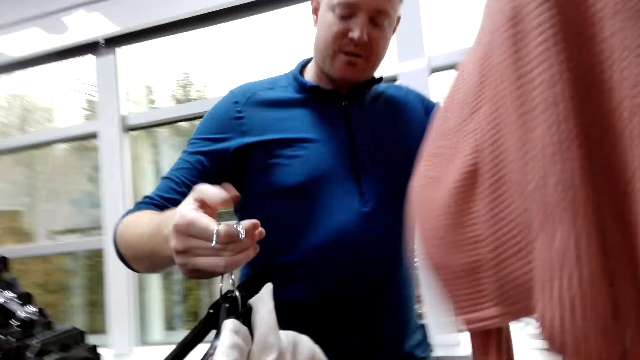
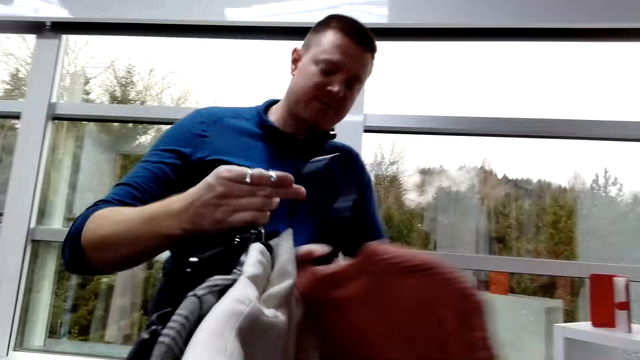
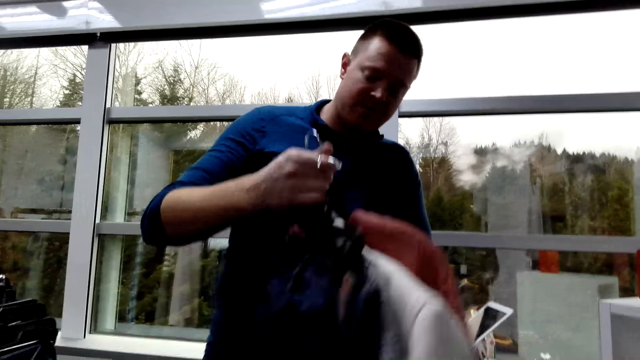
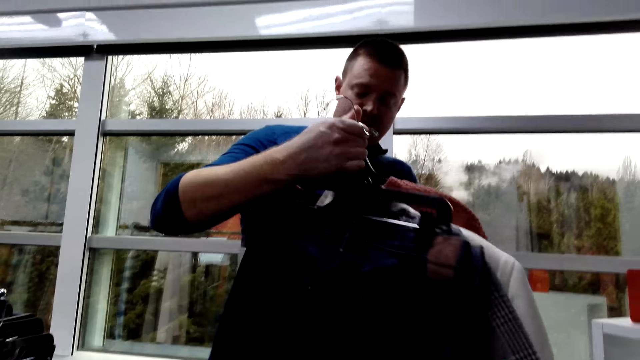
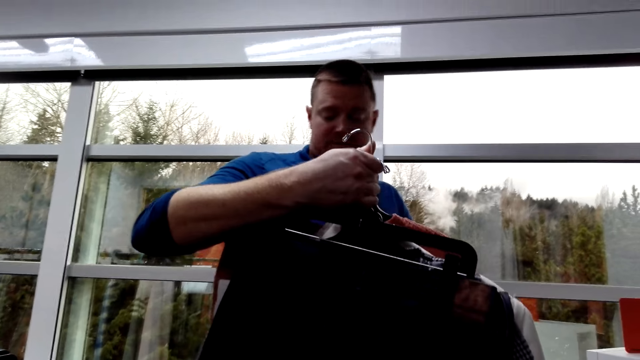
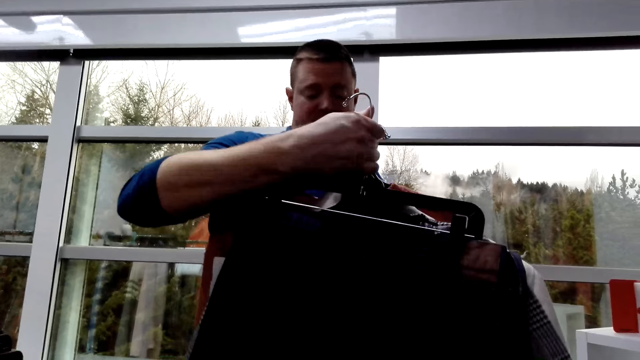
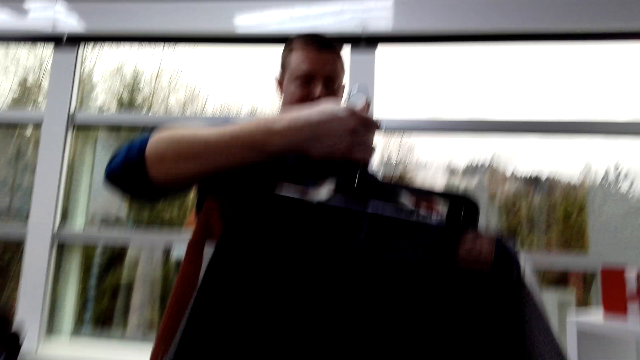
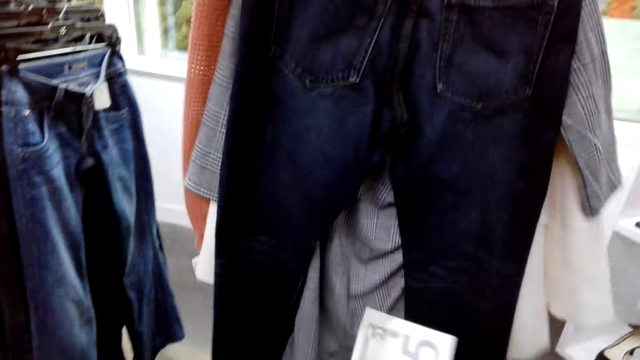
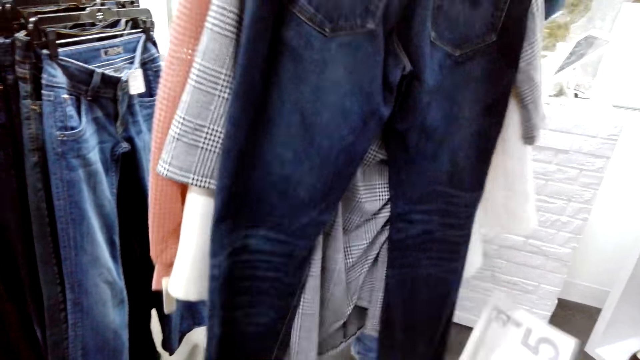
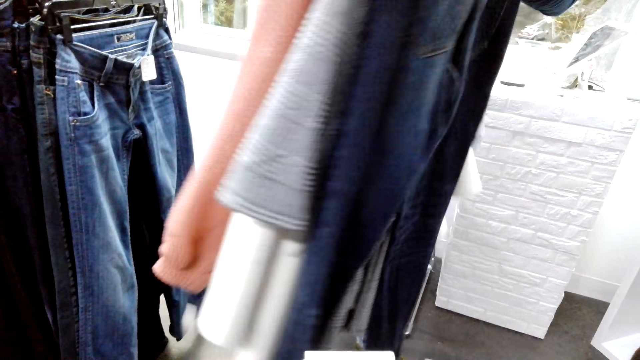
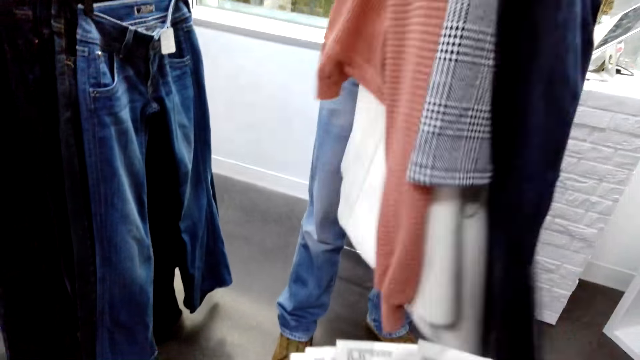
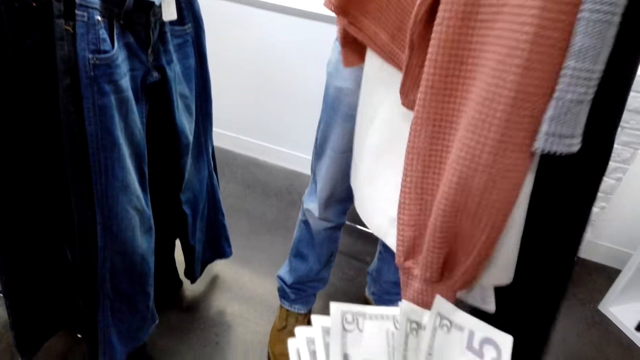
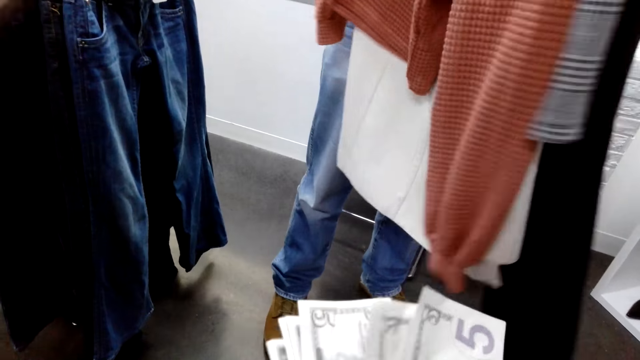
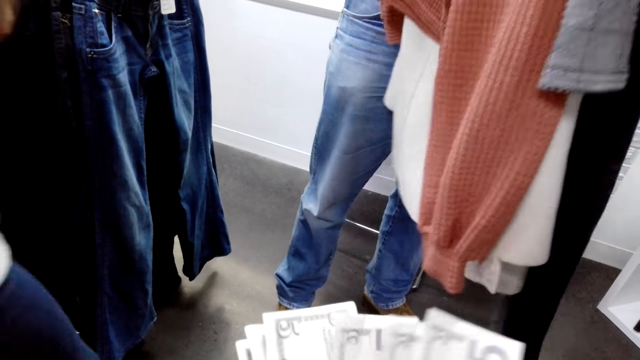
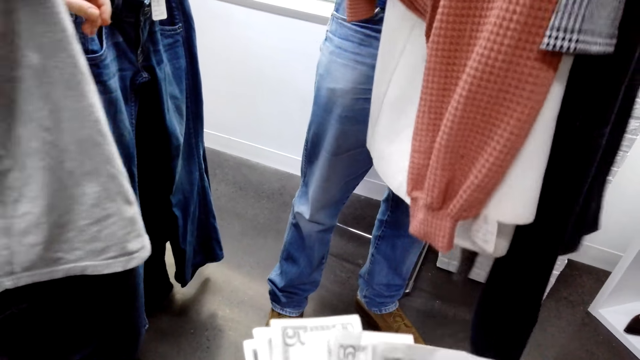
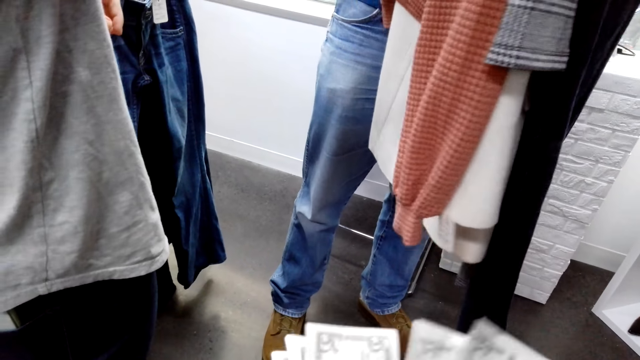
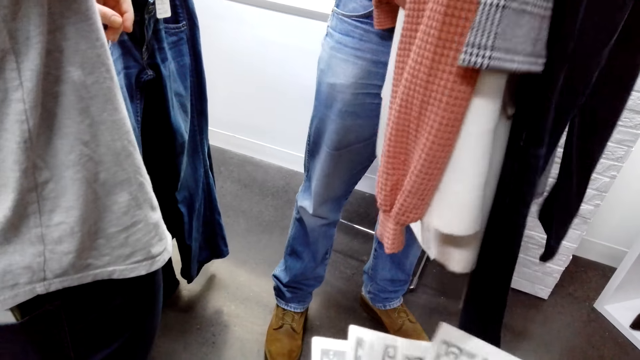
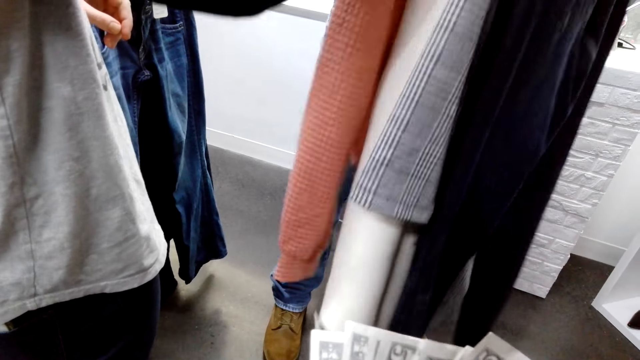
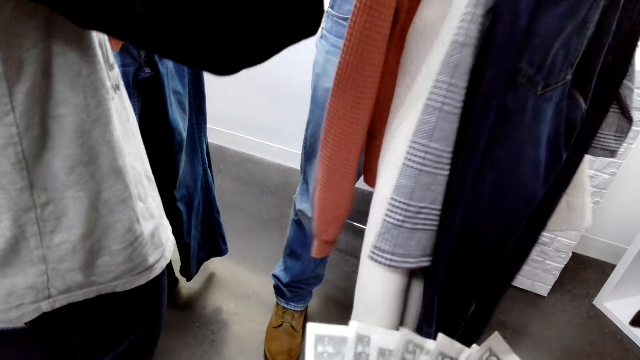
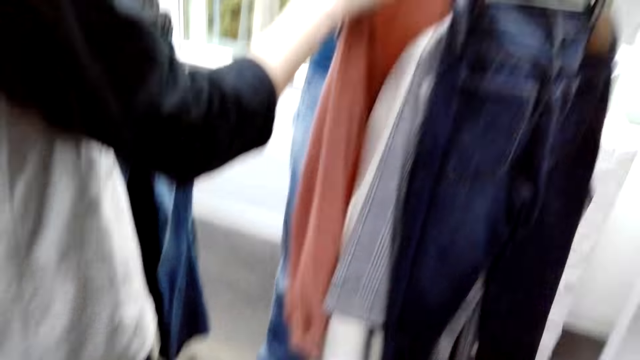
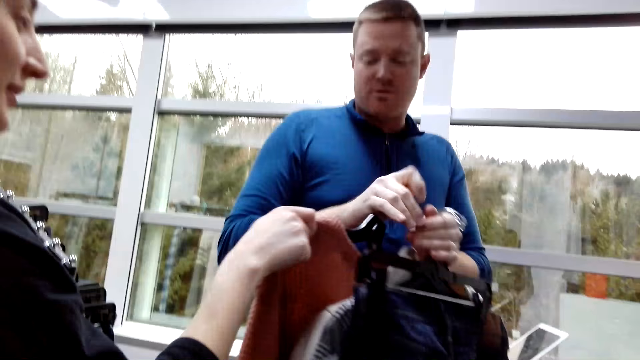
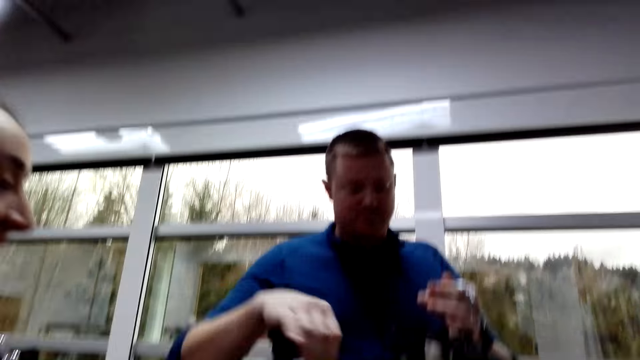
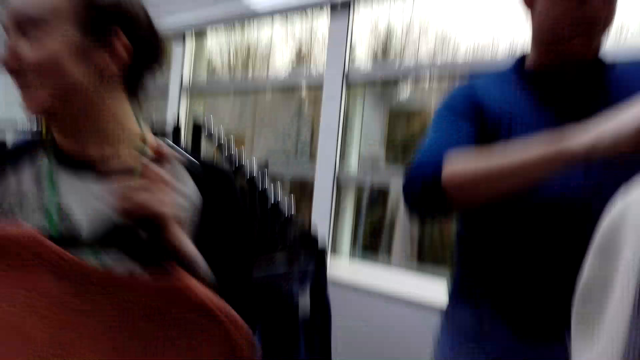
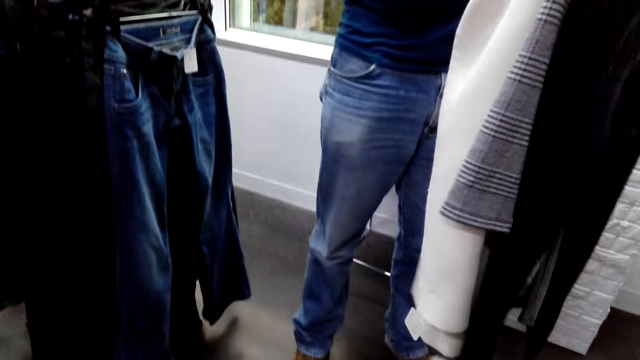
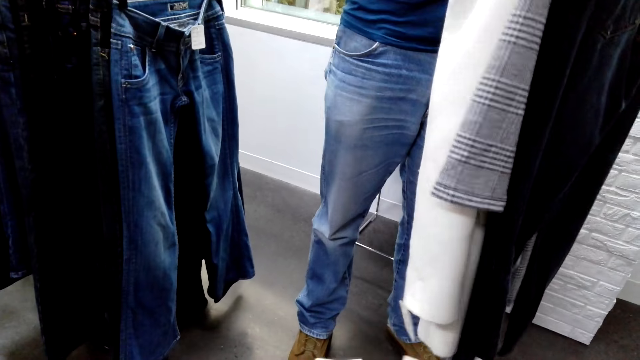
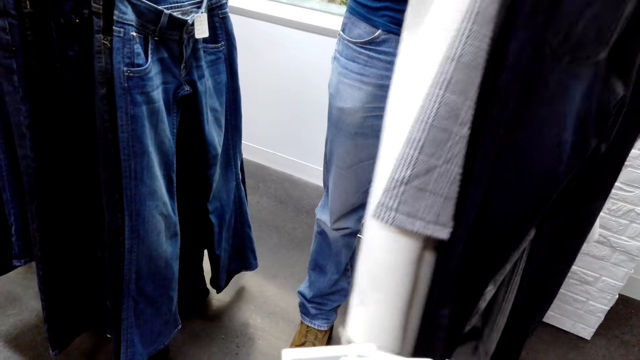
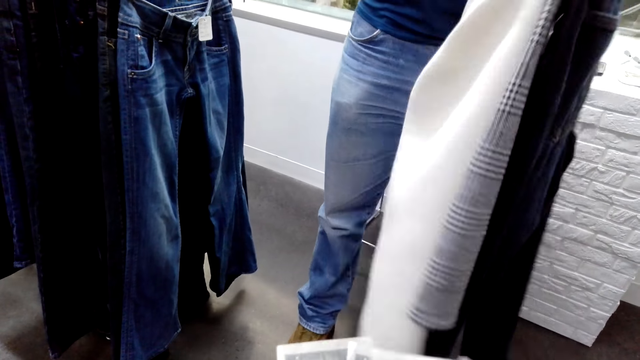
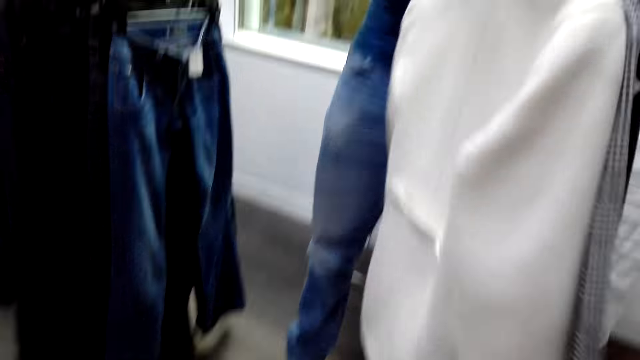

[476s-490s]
A man holds apparel. The camera wearer counts money. A lady takes the apparel.

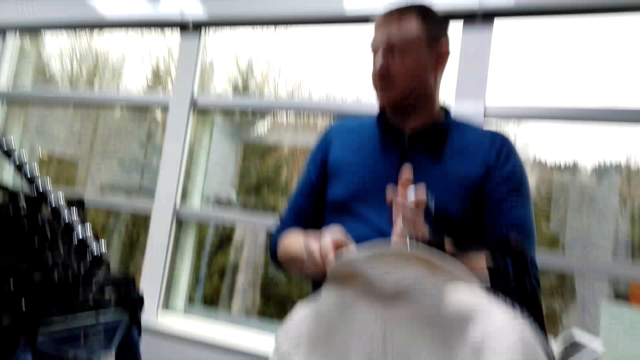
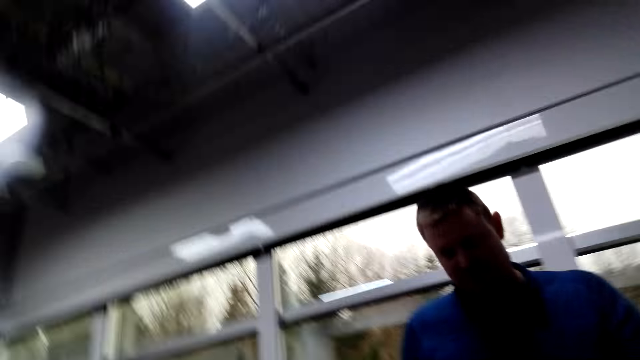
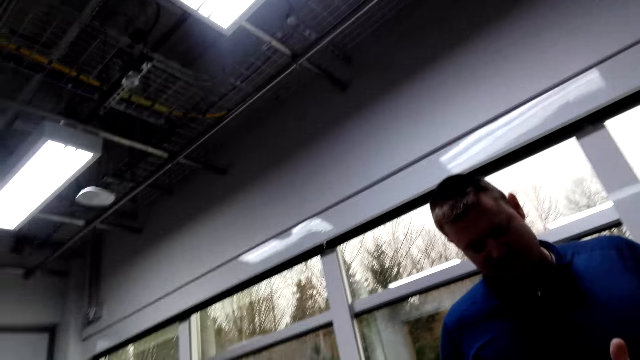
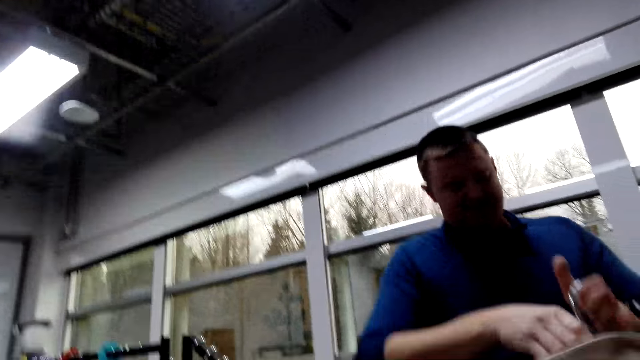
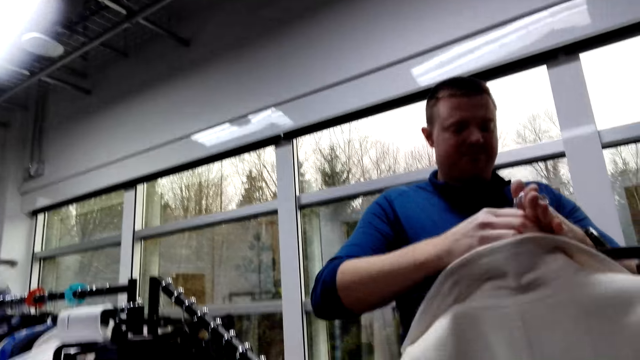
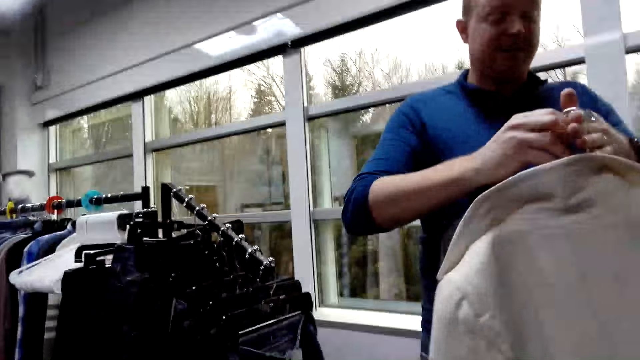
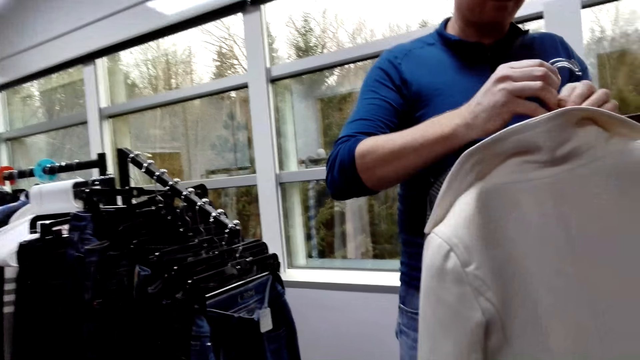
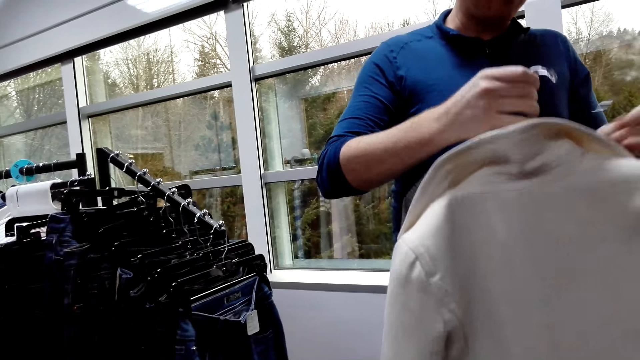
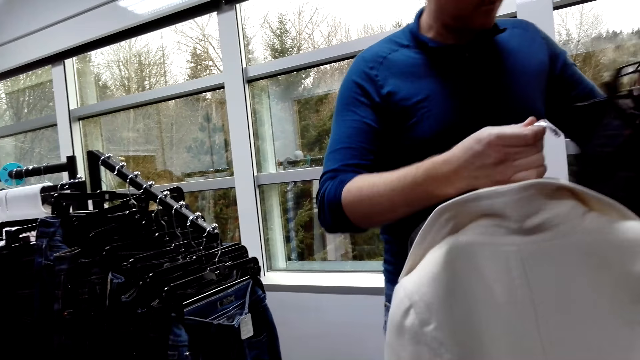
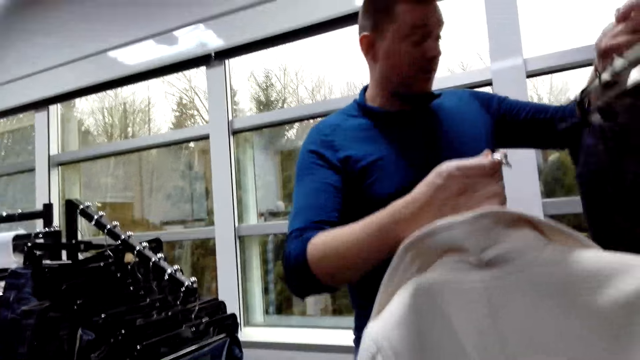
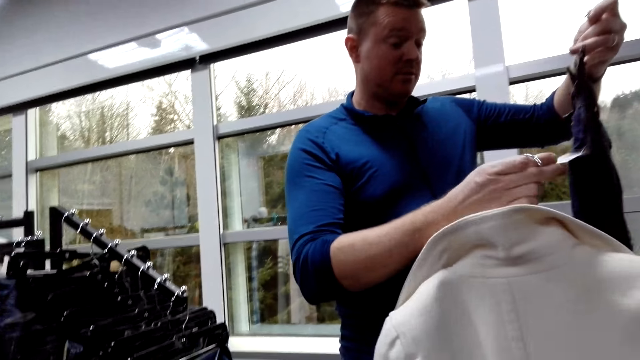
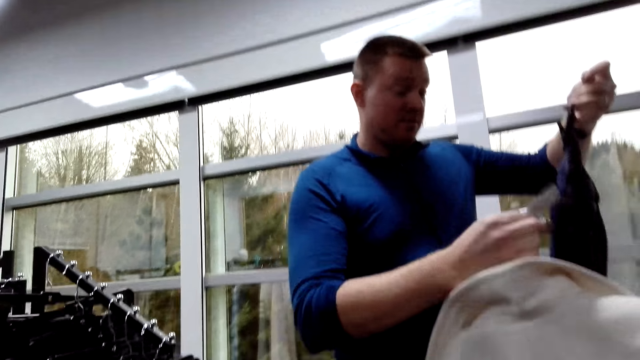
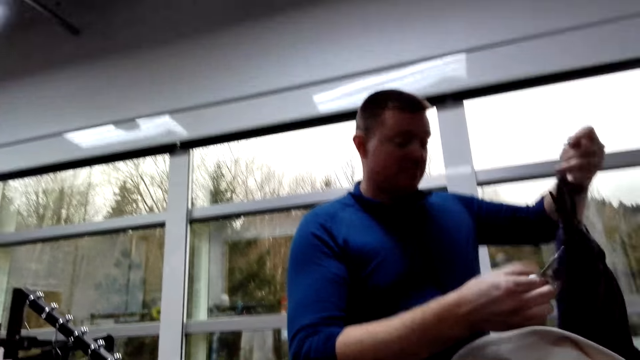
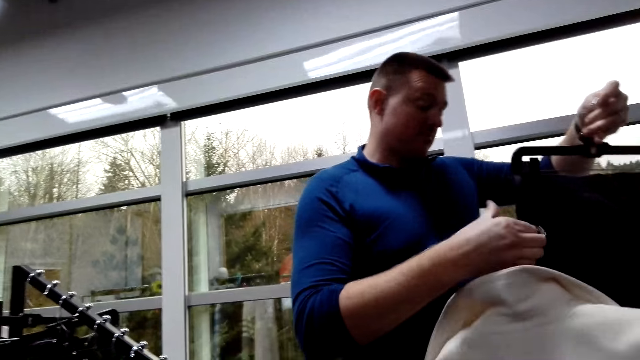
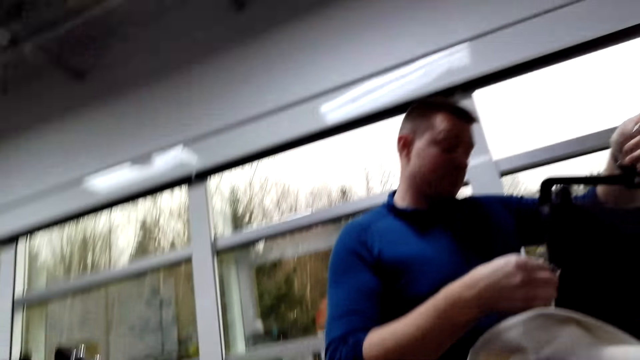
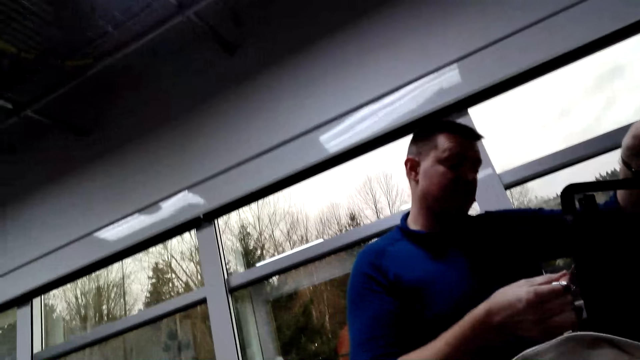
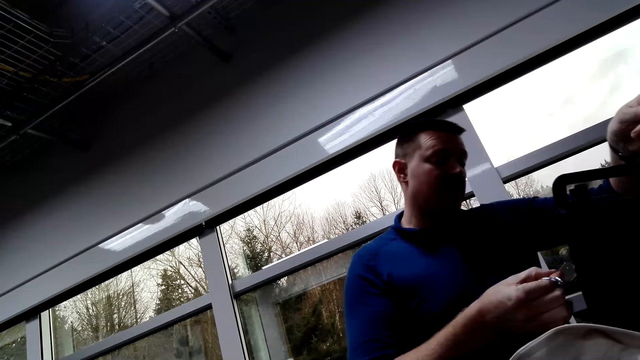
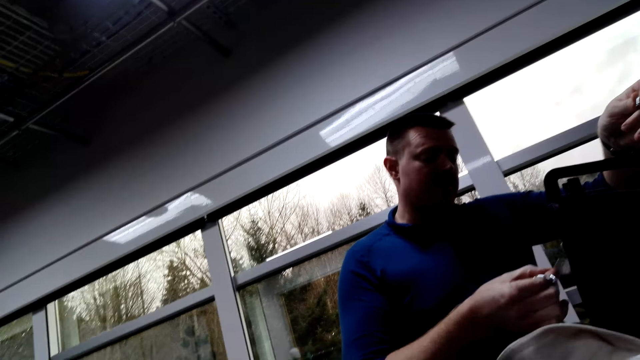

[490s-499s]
The camera wearer looks around. They interact with a man. The man holds a price tag.
